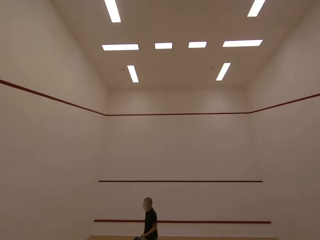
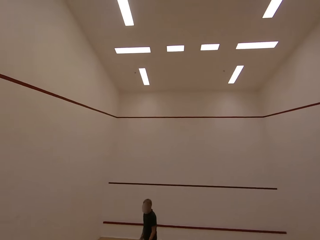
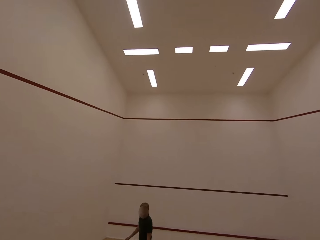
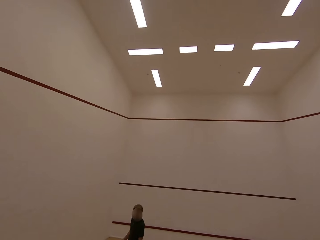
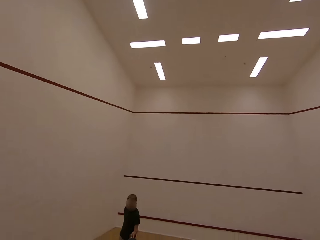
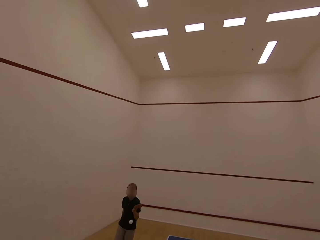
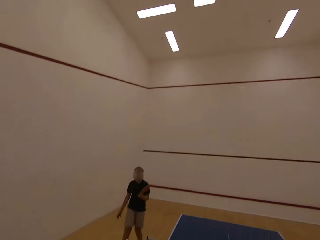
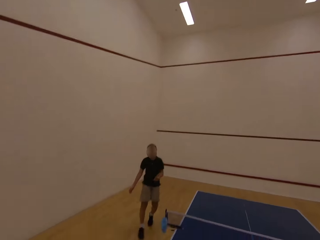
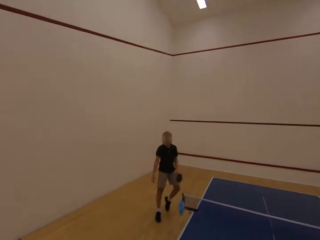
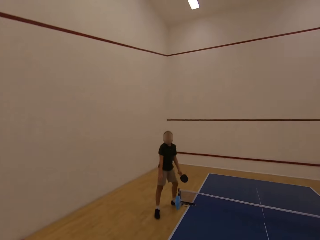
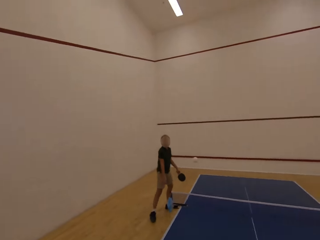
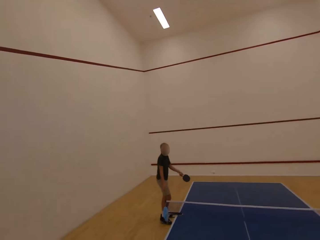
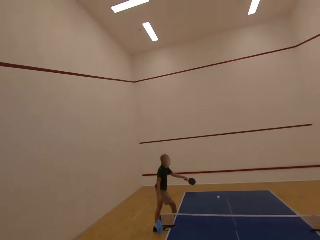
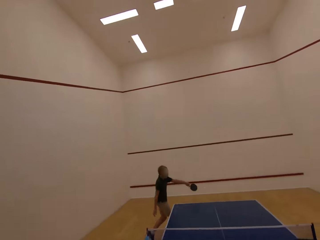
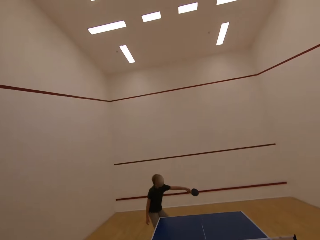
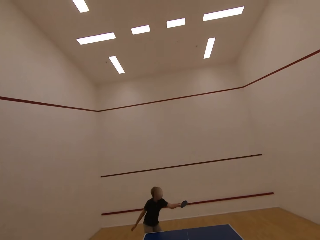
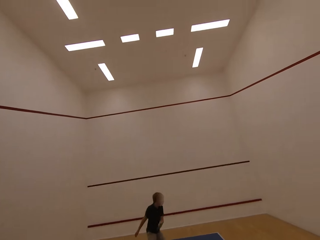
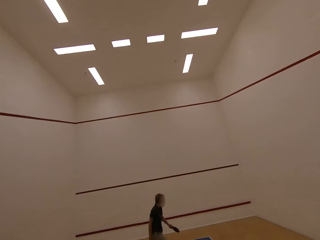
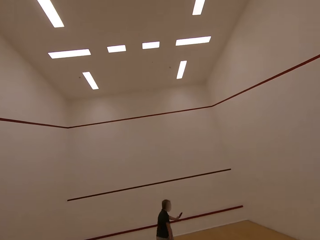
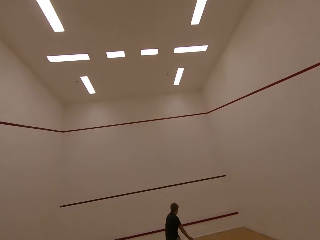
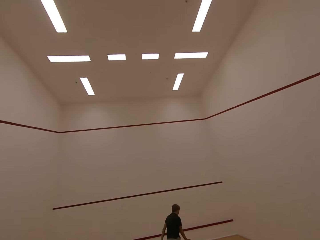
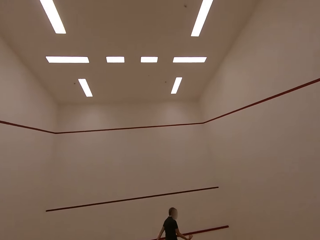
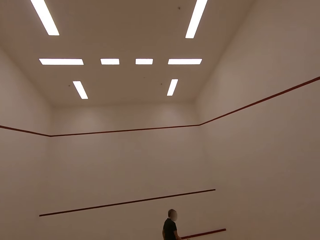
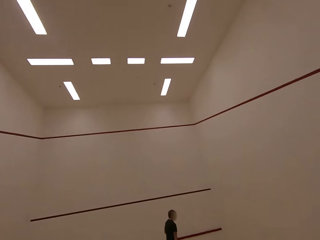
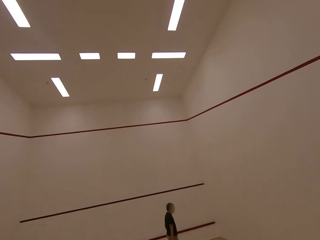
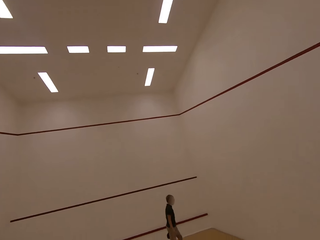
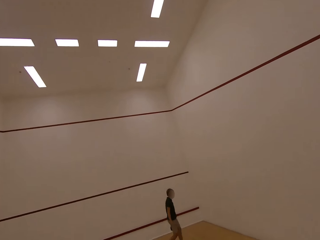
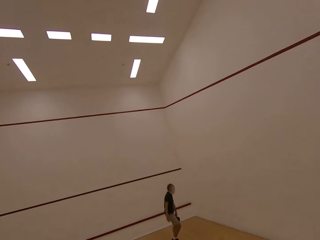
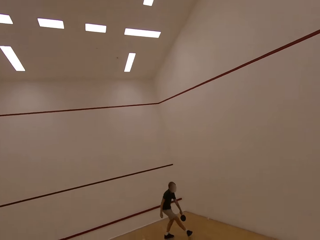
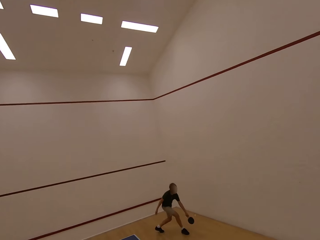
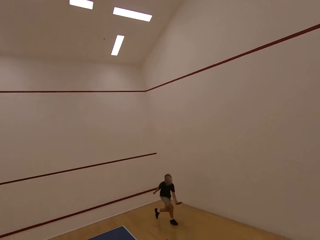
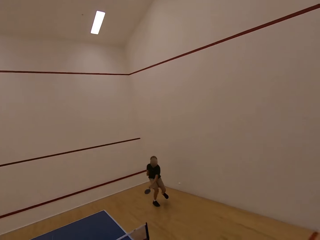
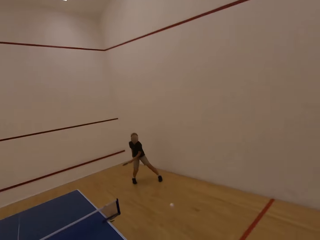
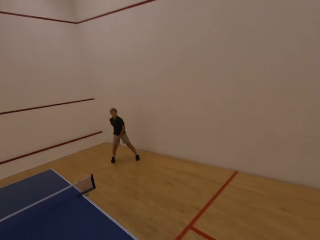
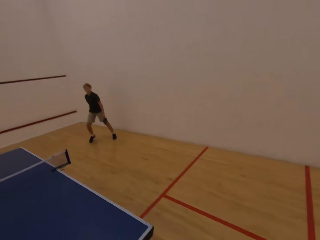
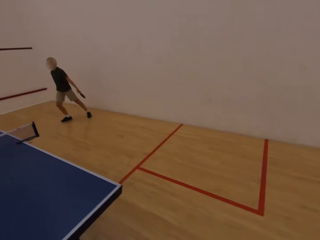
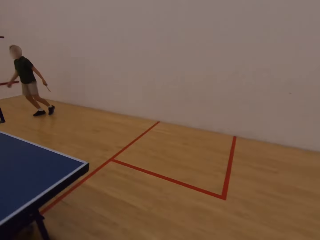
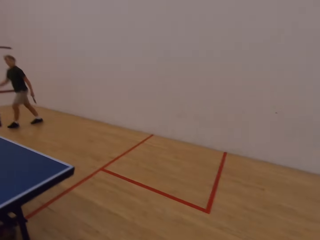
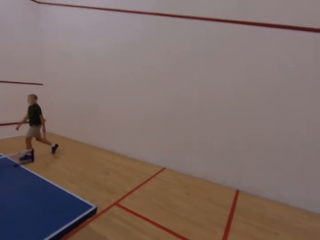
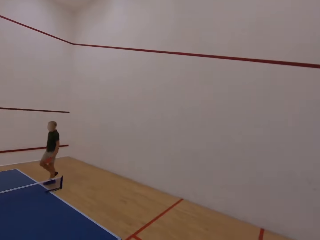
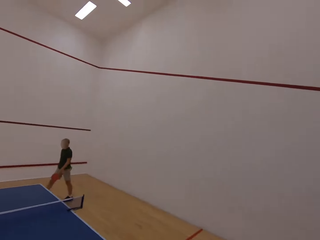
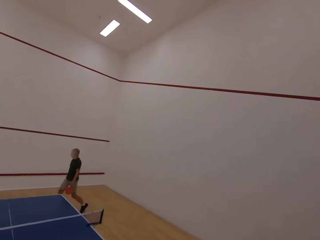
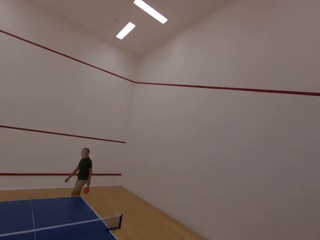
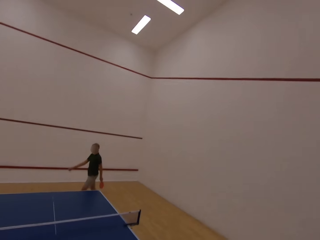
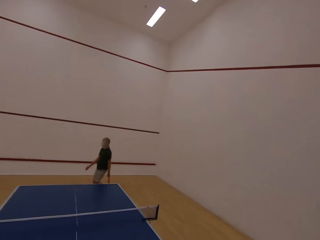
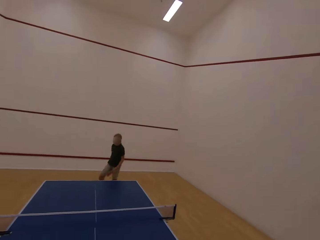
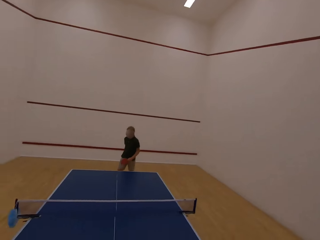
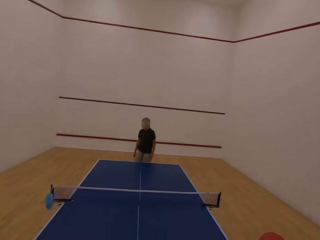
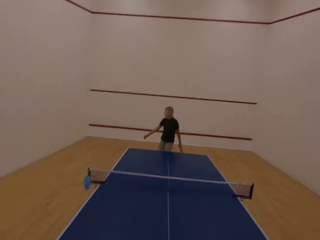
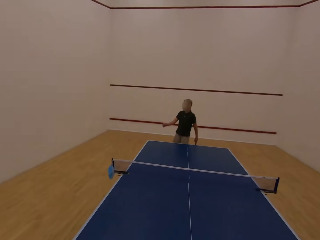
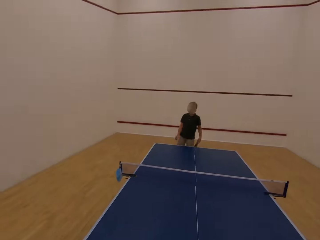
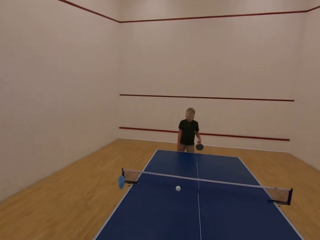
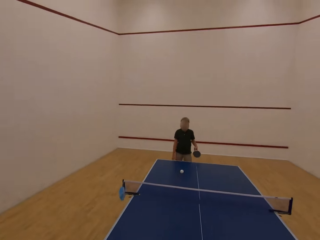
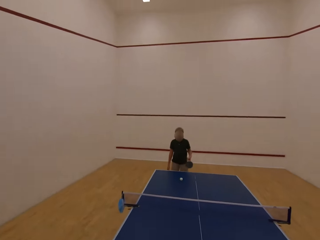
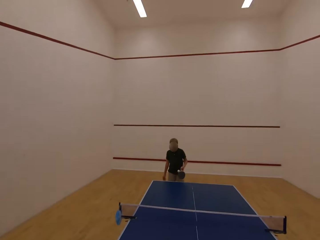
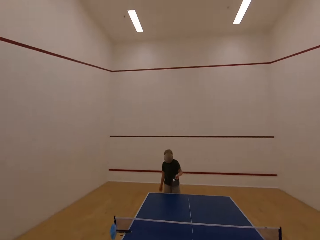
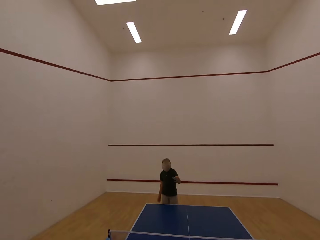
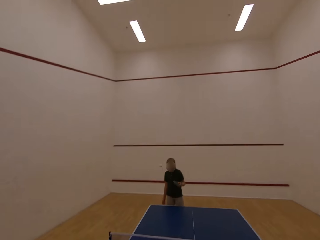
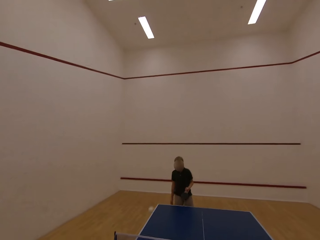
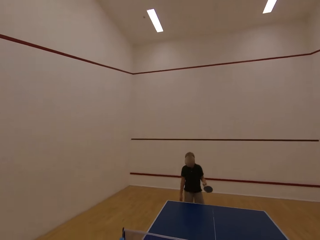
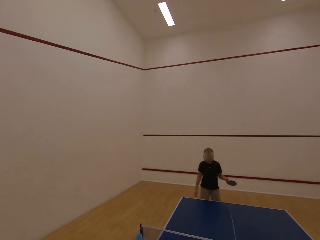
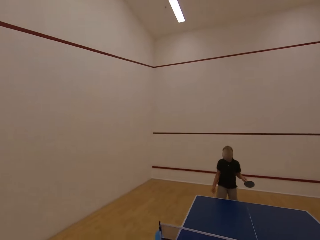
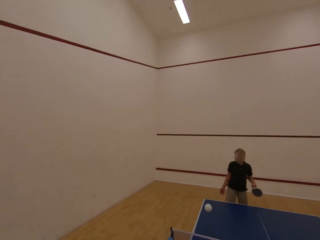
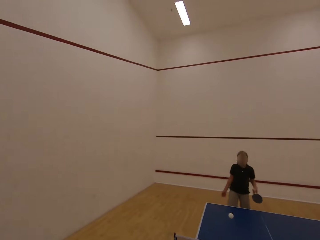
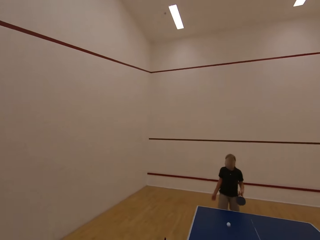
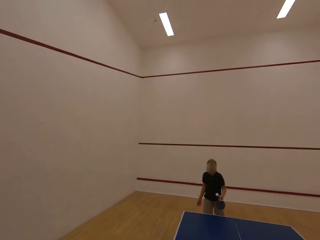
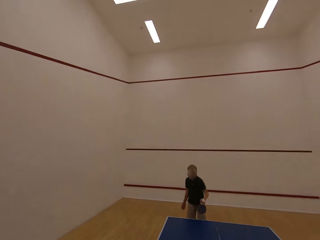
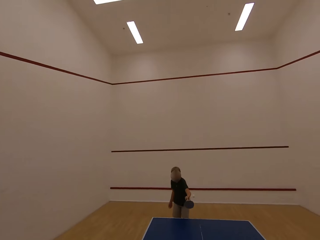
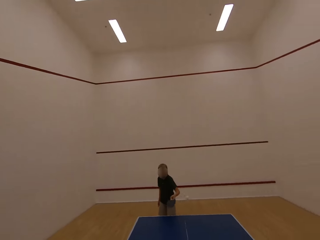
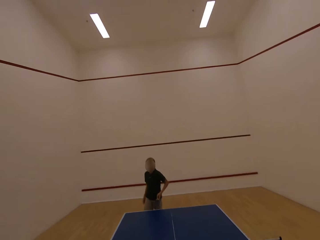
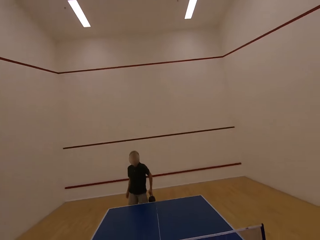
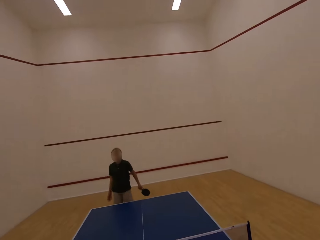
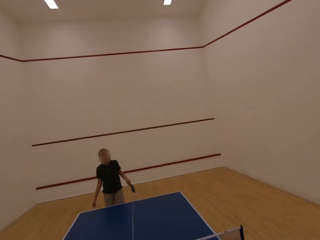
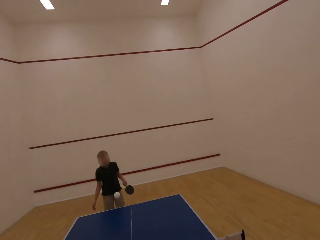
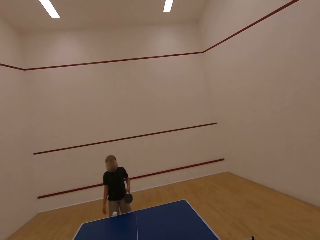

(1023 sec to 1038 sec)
A boy serves a table tennis ball on the floor. The boy walks towards the table. The camera wearer throws the ball at the boy. They serve the table tennis ball on the table tennis board. The boy plays ping pong with the camera wearer.

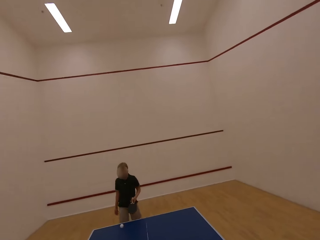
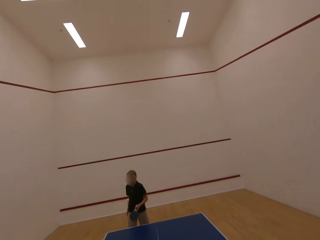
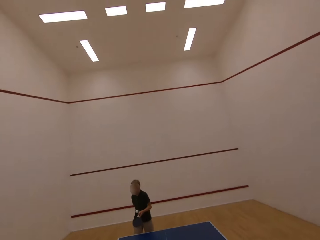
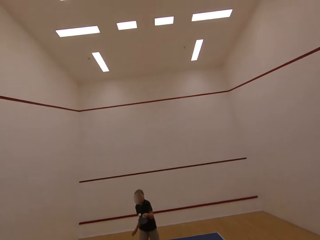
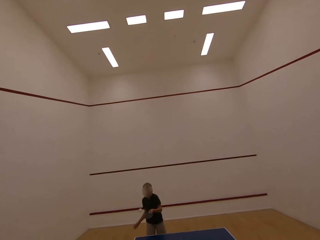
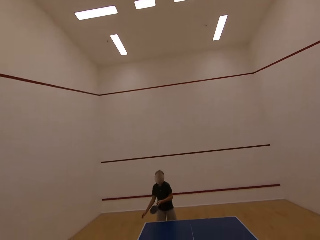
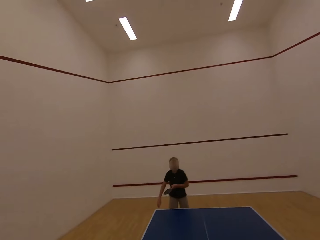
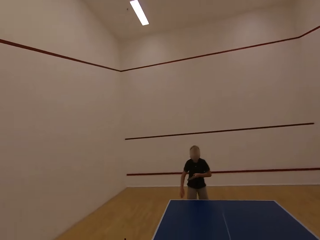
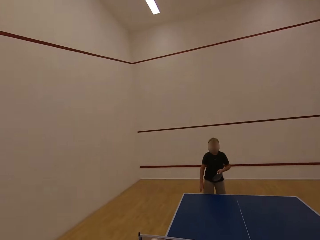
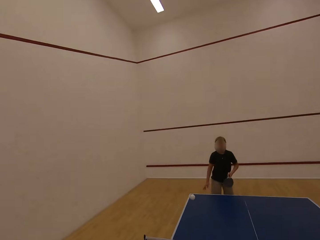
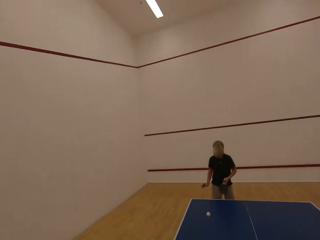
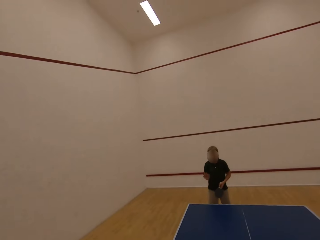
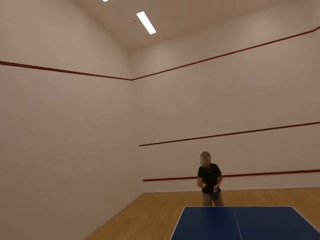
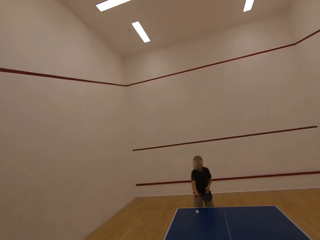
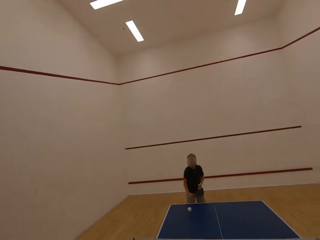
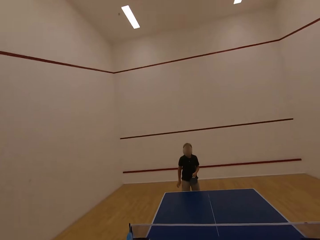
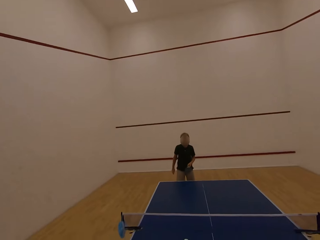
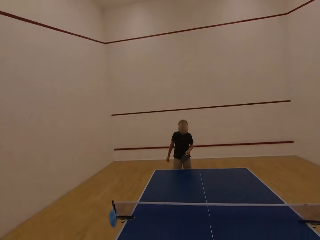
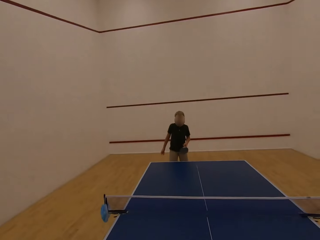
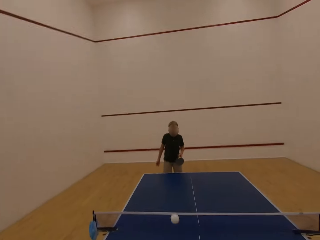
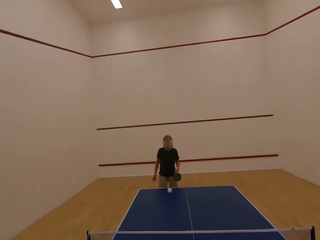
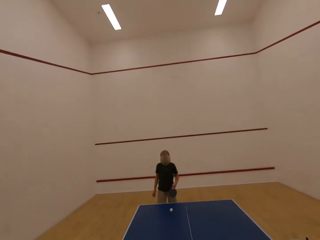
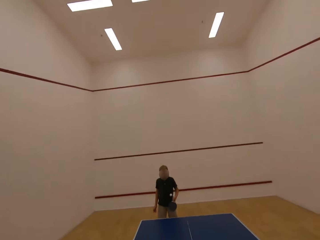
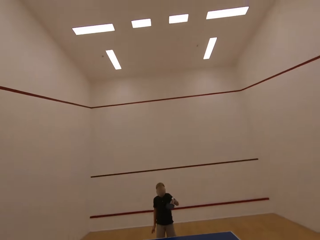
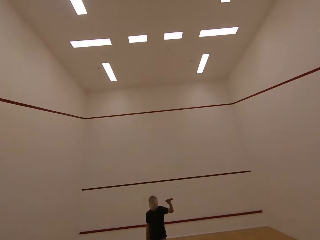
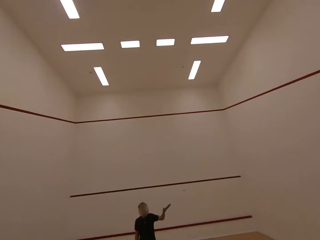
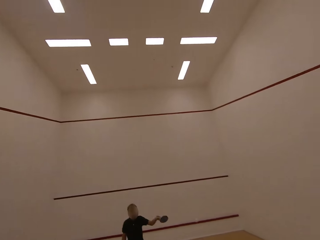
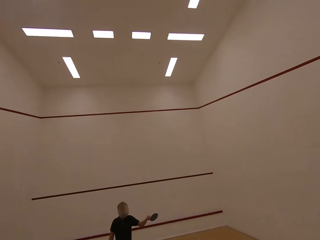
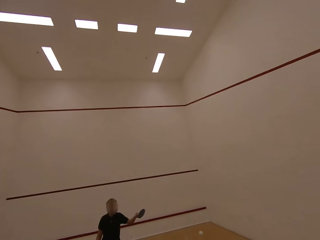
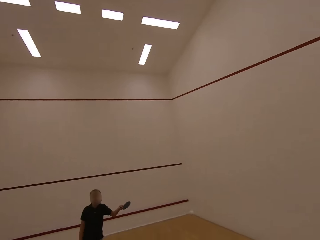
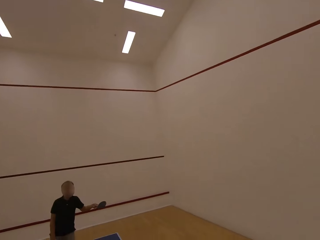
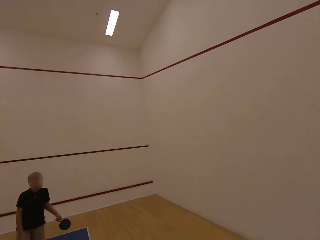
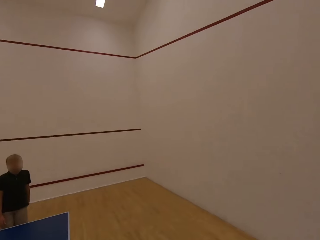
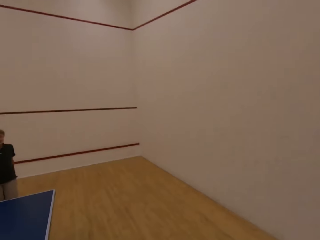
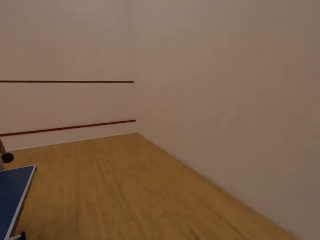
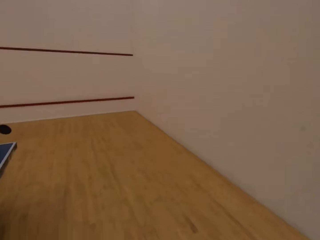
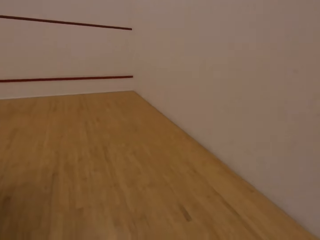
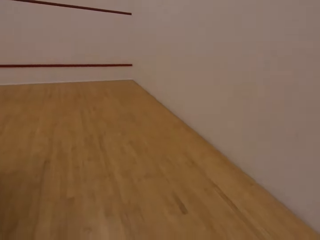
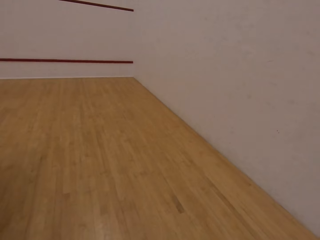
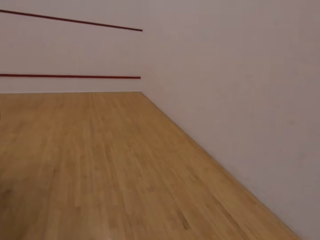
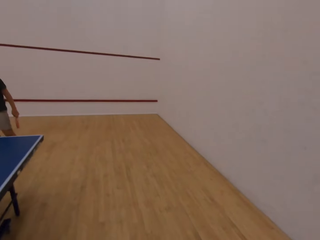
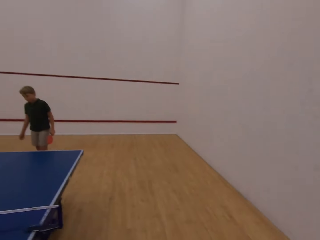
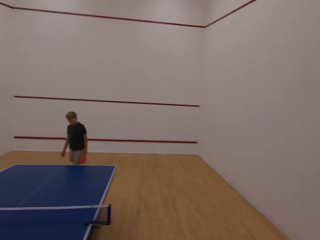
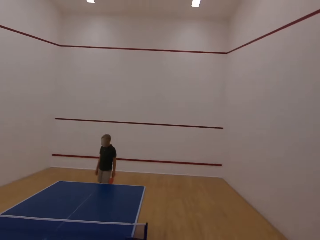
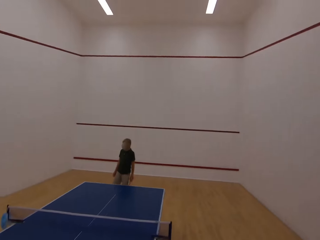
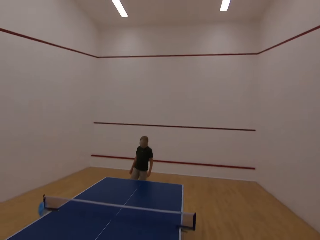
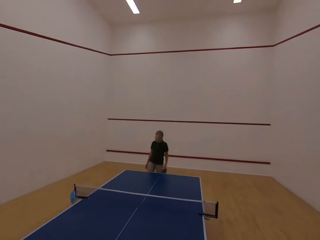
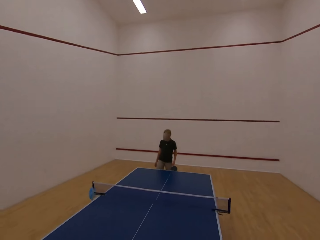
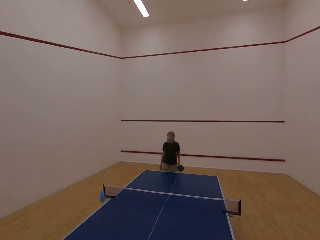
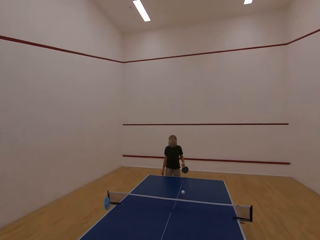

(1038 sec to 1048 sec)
A boy serves a tennis ball on the table with the right hand. The camera wearer serves the table tennis ball on the table tennis board. They follow after the ball, walk around the room, and walk towards the table.
